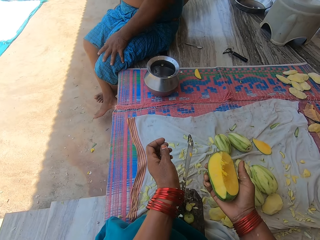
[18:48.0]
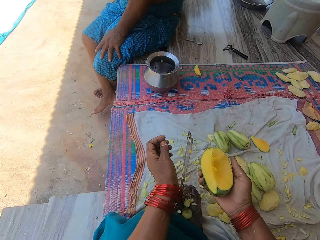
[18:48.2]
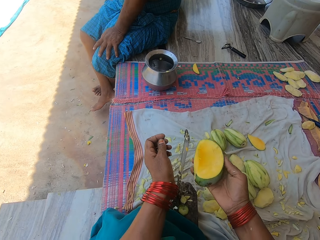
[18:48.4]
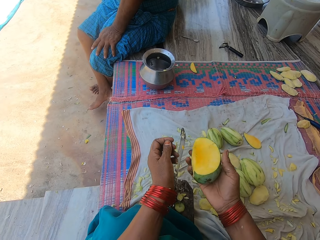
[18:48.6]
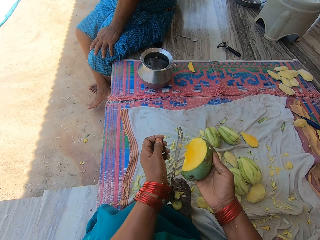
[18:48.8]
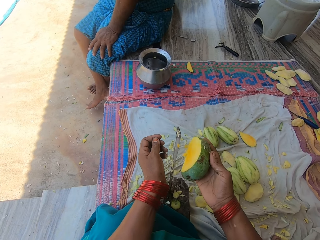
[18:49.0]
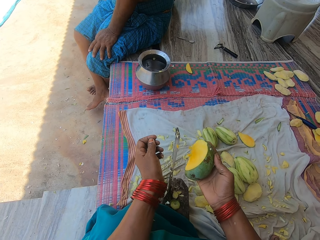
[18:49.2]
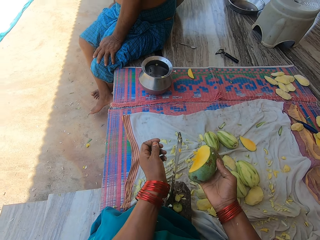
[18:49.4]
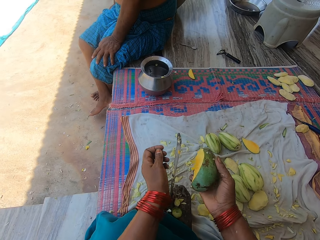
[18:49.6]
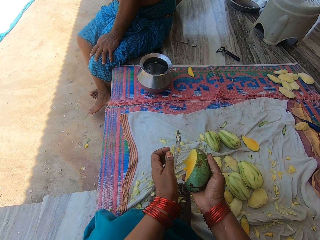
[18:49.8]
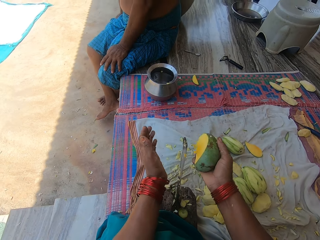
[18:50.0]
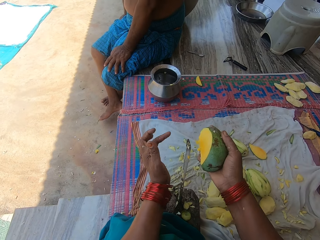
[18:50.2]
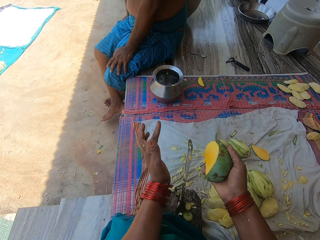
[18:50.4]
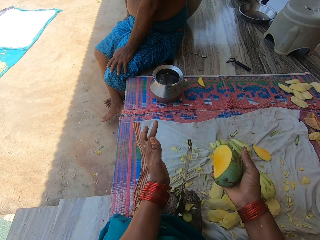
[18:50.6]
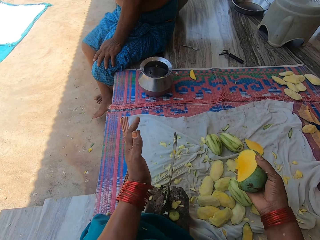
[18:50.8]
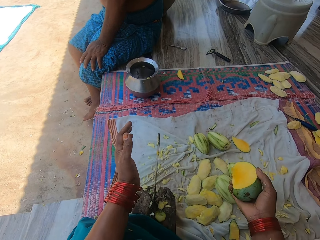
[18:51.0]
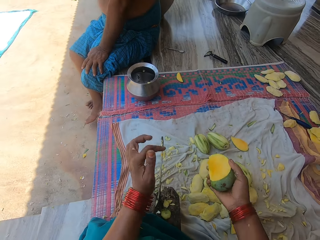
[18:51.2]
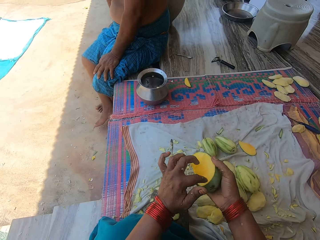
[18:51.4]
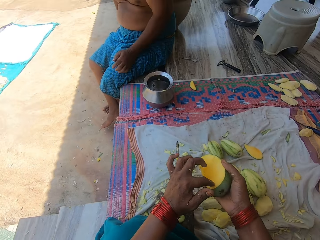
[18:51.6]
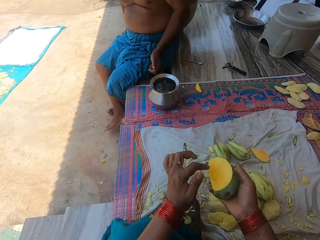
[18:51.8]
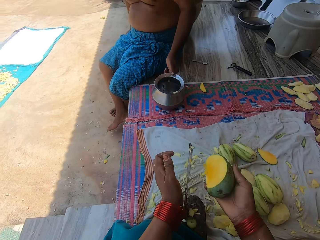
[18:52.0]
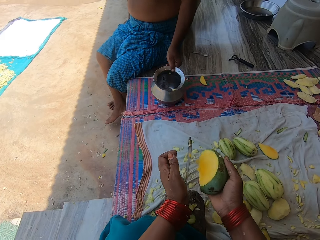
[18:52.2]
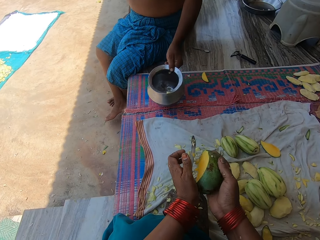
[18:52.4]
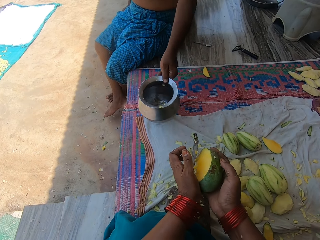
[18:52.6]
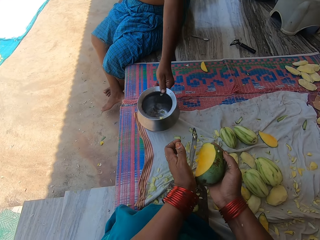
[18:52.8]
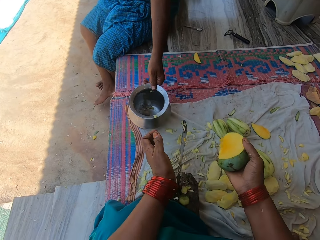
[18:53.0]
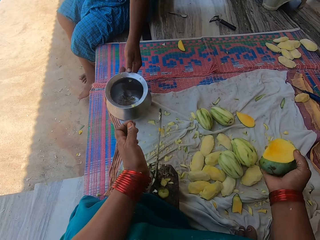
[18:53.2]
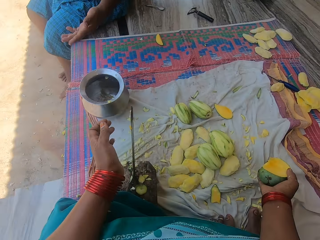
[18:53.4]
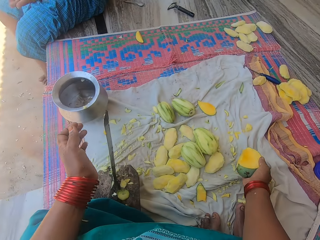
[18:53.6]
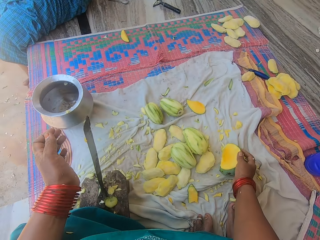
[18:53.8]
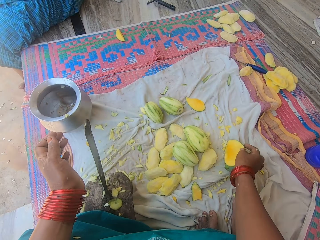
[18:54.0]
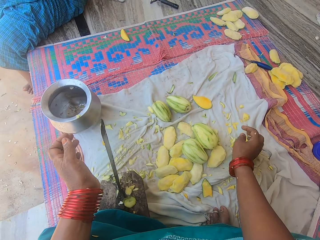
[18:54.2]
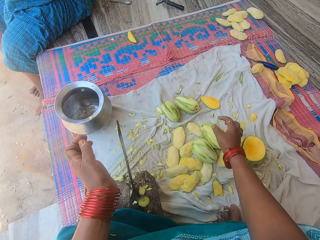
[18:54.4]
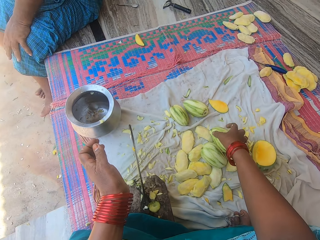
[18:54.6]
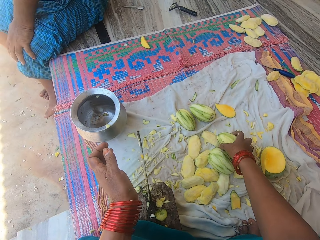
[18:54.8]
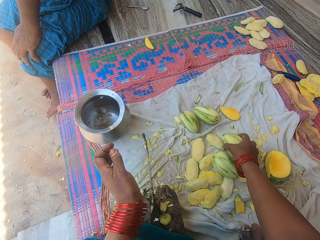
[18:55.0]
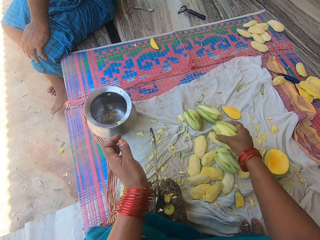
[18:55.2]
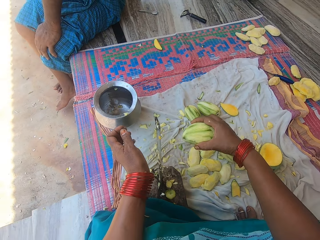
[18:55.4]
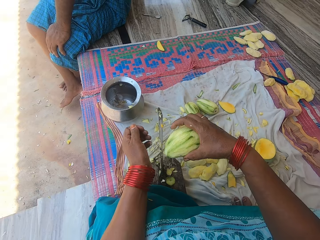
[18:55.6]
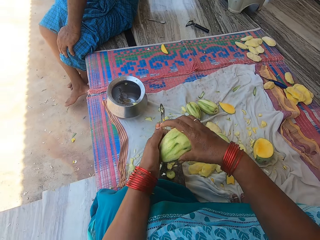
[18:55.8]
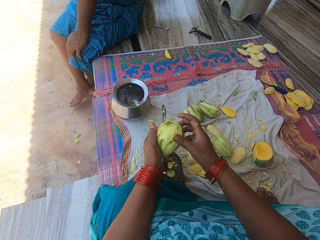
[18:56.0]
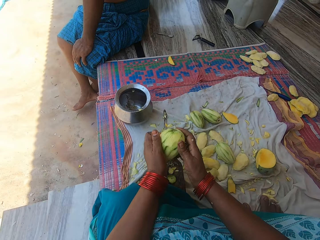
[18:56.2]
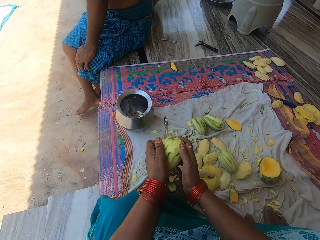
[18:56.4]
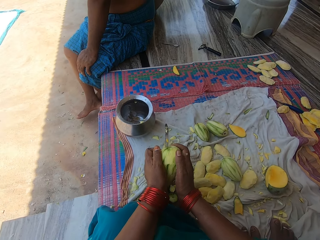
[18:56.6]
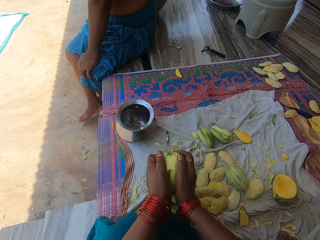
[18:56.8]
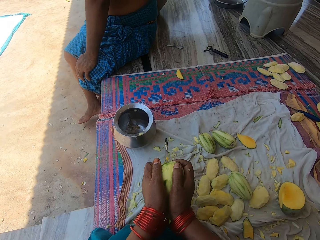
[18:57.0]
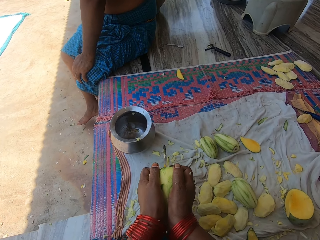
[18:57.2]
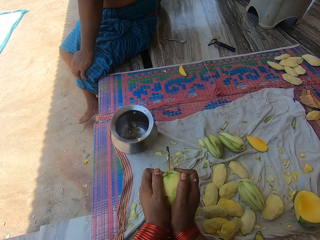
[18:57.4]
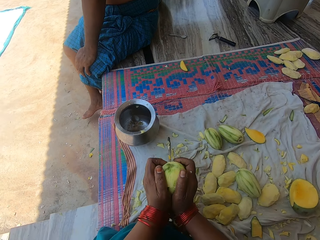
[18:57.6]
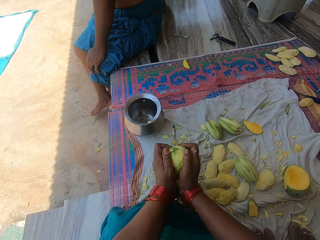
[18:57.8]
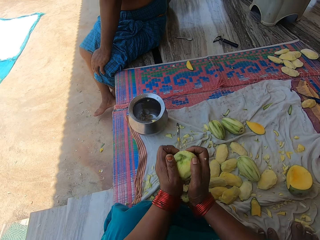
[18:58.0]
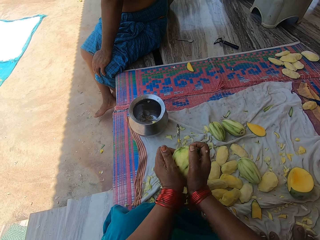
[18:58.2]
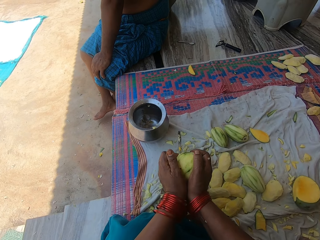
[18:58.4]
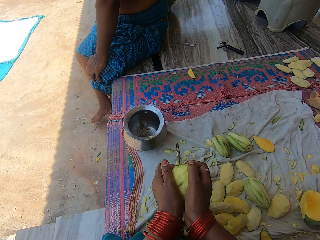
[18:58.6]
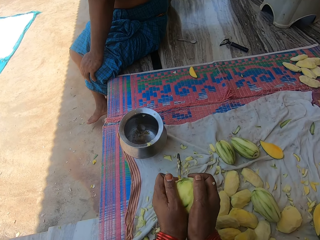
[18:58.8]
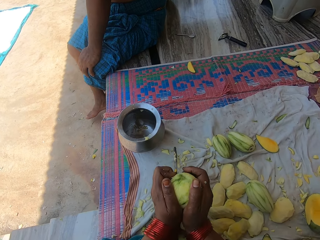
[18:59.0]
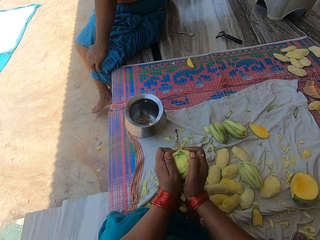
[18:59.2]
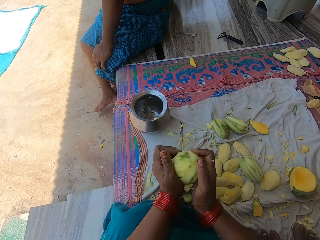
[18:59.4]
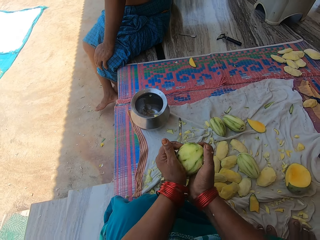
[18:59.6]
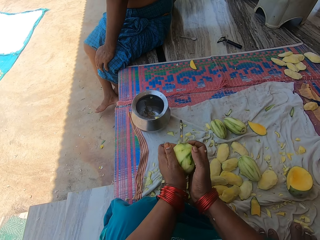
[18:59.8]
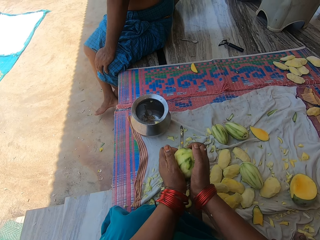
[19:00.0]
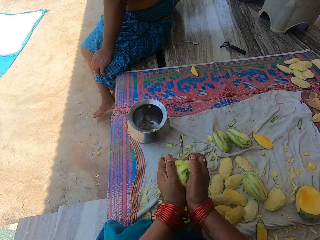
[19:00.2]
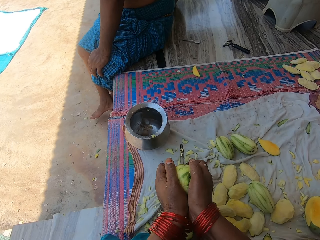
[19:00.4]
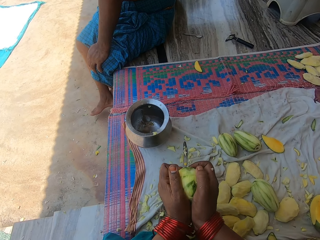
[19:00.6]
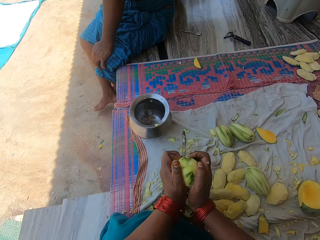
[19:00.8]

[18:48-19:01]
The camera wearer converses with a man. The man picks up the pot on the mat and places the pot on the mat. The camera wearer places the mango on the mat. They pick up a peeled unripe mango on the mat. They press the mango on the knife on the knife stand. They cut the mango.

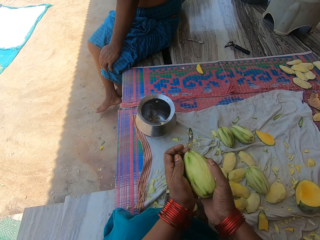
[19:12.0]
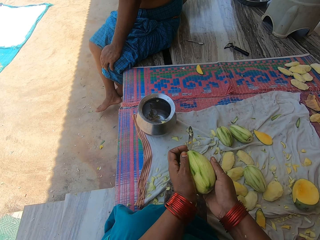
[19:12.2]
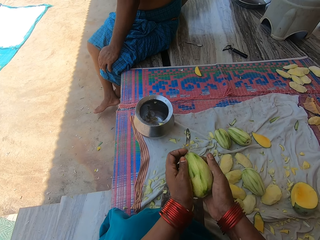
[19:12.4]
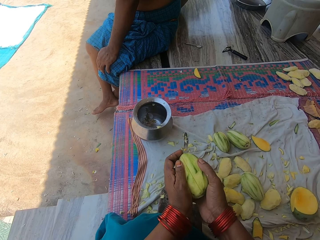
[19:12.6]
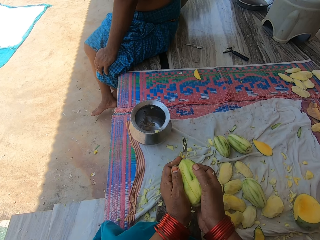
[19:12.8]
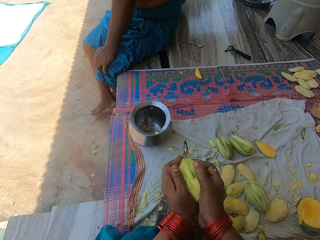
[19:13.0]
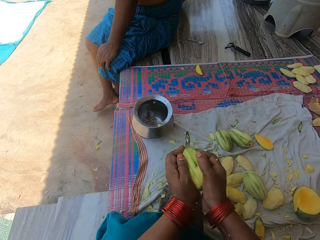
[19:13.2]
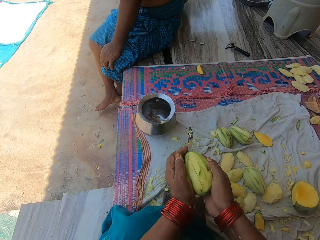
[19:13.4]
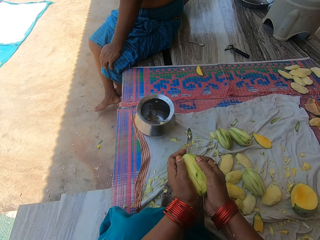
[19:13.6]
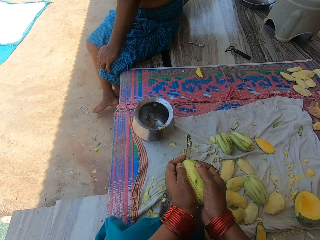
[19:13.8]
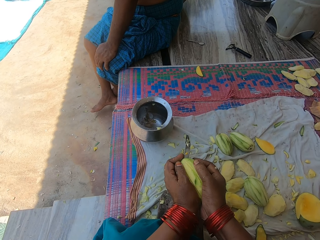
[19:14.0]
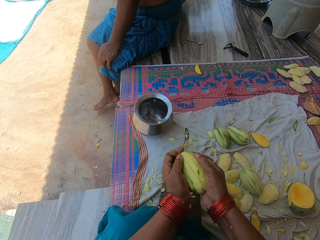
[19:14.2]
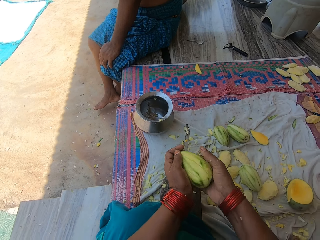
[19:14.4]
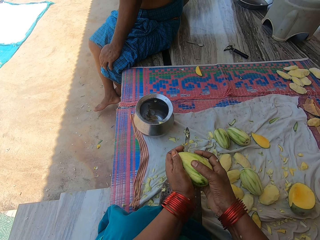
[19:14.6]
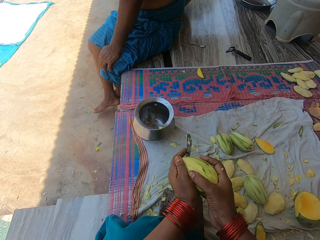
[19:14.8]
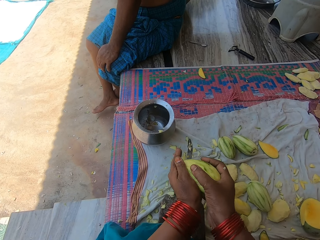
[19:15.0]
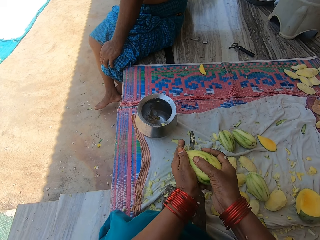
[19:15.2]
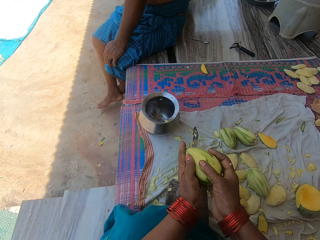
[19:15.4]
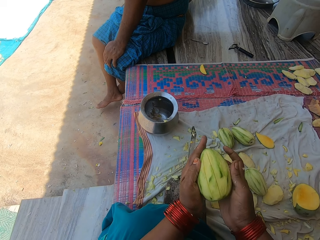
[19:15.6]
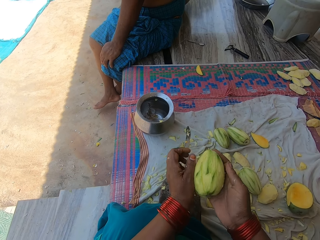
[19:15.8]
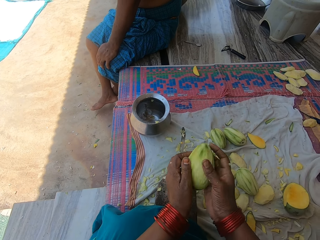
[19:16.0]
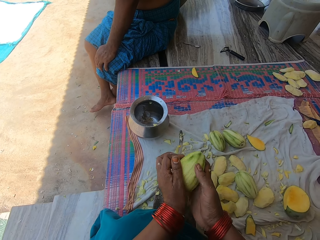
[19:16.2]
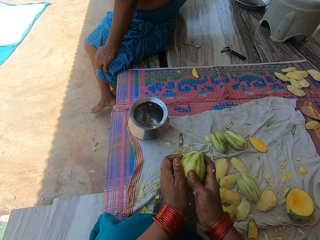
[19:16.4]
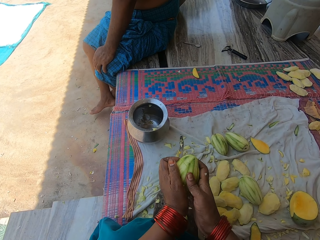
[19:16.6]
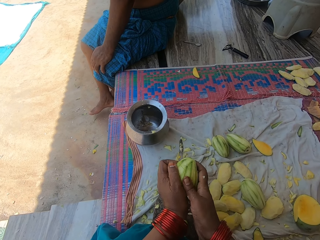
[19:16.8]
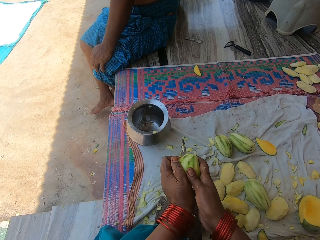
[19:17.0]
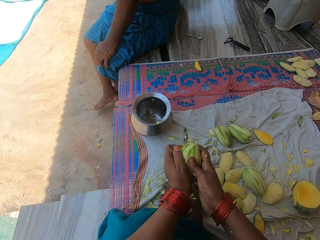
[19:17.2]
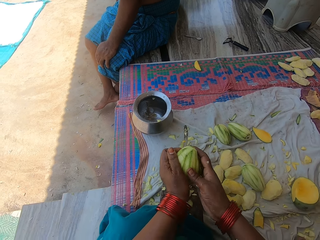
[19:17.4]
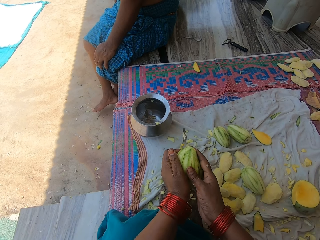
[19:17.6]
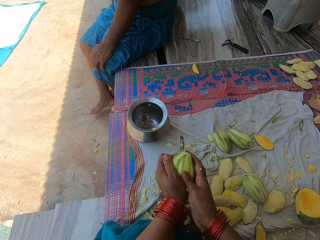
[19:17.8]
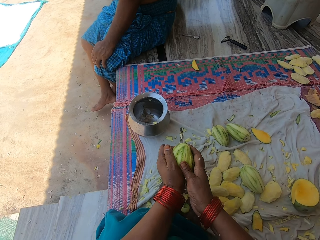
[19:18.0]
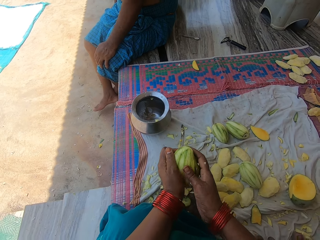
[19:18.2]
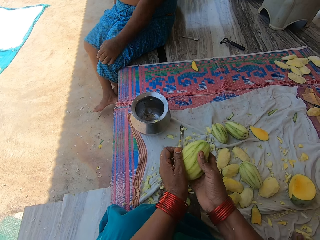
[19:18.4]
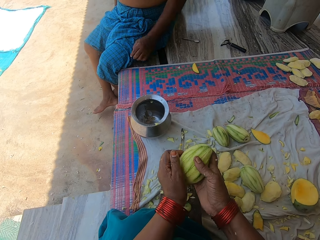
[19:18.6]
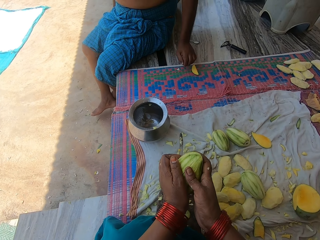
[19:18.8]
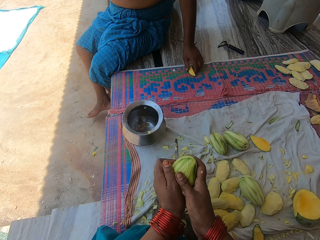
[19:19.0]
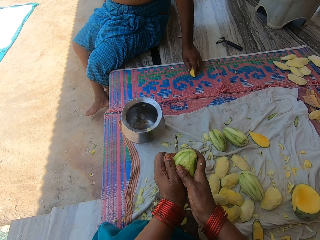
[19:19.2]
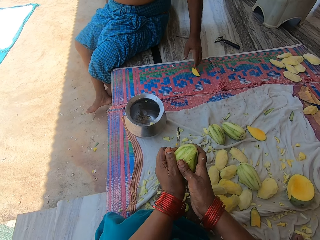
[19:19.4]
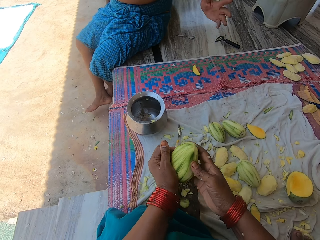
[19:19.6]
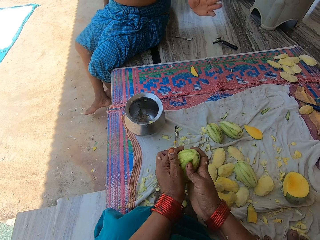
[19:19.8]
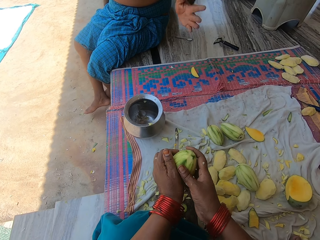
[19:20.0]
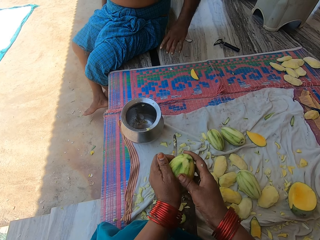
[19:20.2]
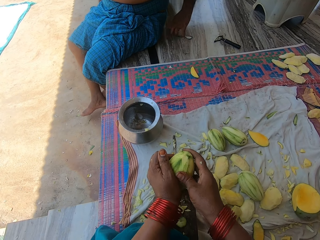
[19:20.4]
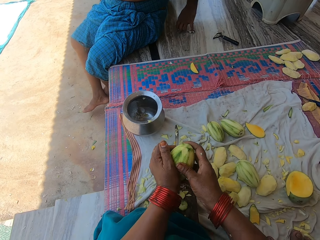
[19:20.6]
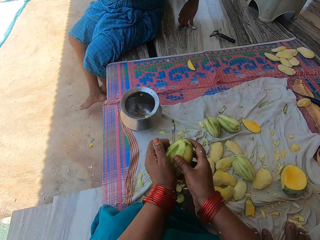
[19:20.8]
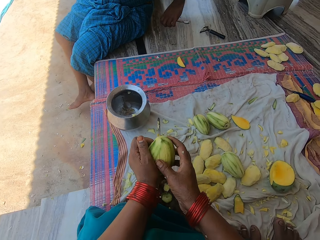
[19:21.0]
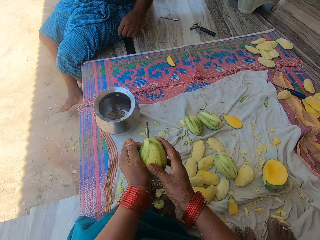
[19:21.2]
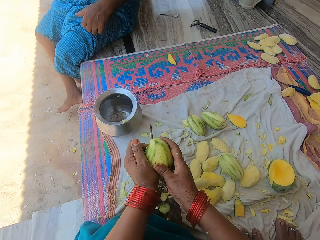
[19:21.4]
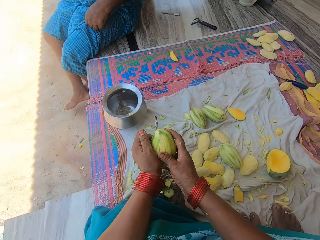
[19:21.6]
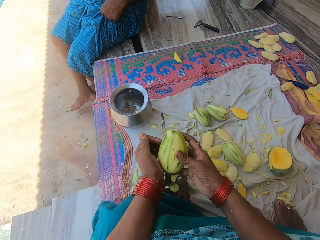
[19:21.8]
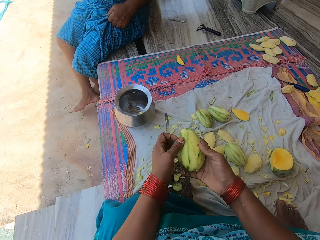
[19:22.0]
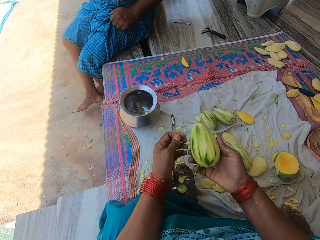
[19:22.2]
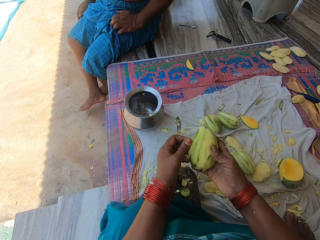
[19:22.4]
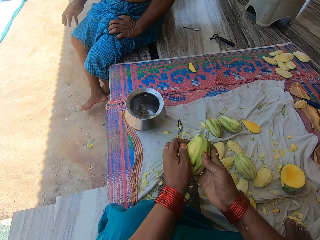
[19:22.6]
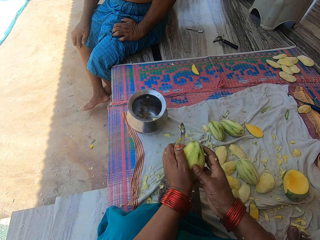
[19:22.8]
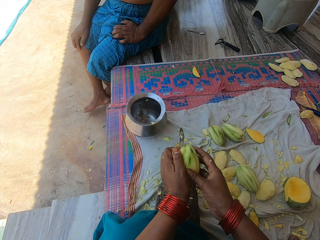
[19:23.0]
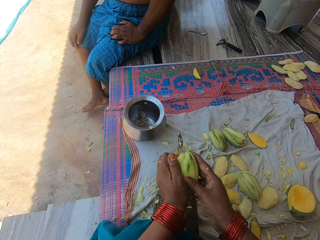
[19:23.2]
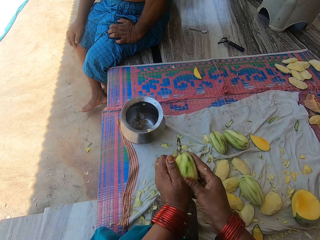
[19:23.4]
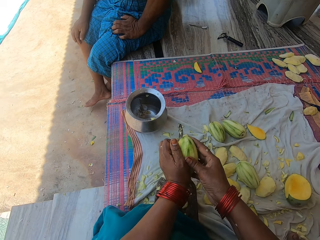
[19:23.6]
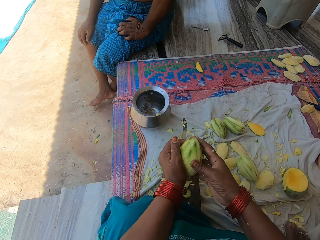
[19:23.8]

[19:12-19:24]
The camera wearer converses with a man. The man pushes the mango piece on the mat. The man converses with the camera wearer. The man pushes aside a spoon on the floor behind him. The camera wearer continues to cut the mango.
